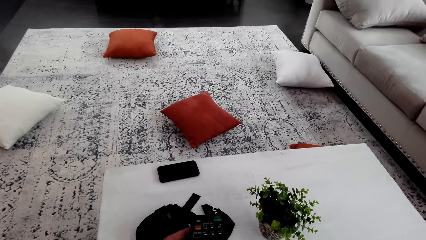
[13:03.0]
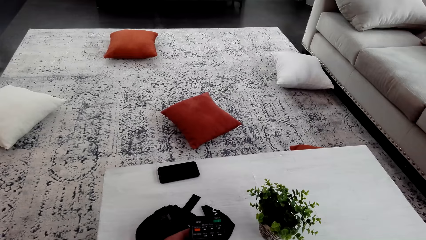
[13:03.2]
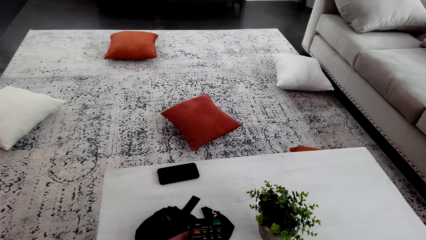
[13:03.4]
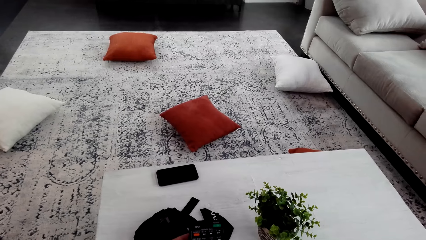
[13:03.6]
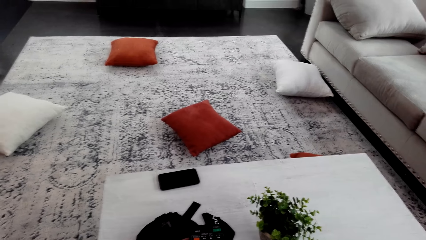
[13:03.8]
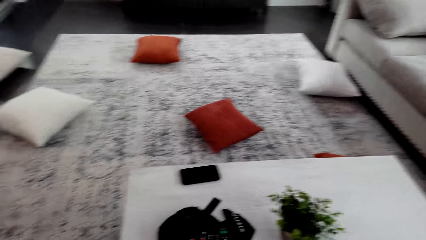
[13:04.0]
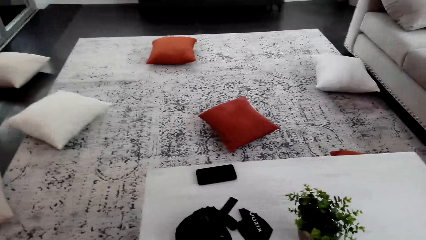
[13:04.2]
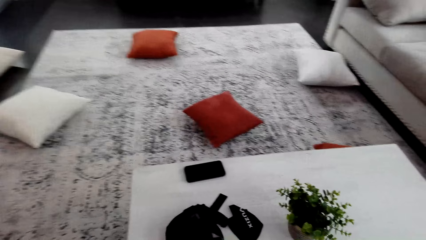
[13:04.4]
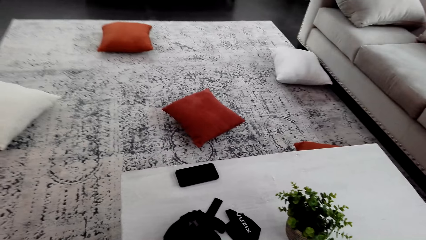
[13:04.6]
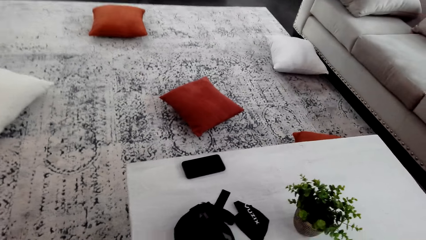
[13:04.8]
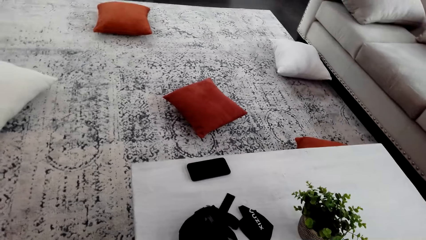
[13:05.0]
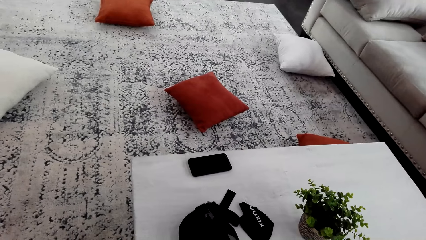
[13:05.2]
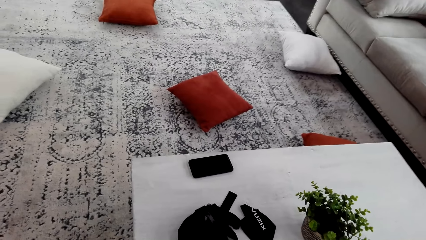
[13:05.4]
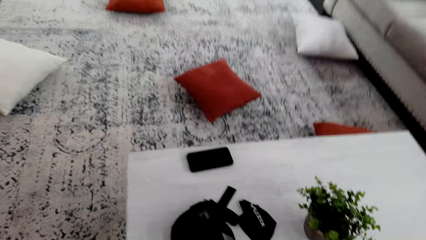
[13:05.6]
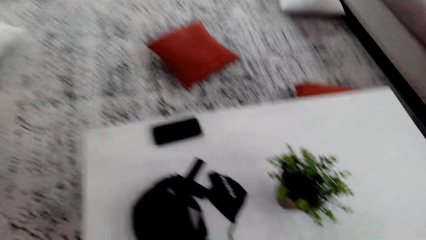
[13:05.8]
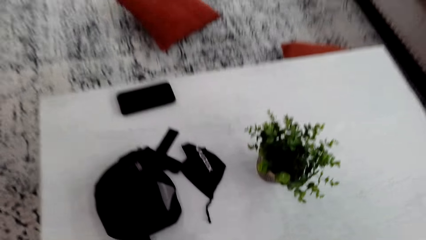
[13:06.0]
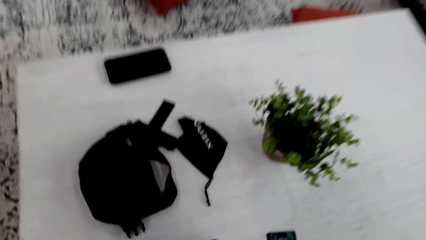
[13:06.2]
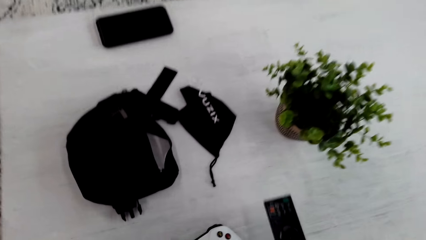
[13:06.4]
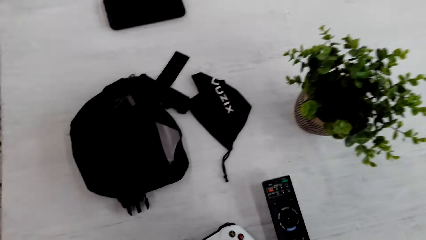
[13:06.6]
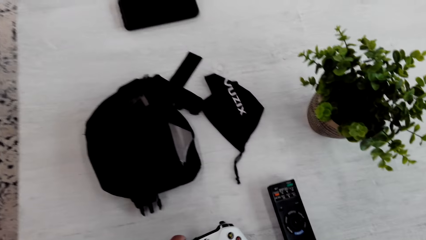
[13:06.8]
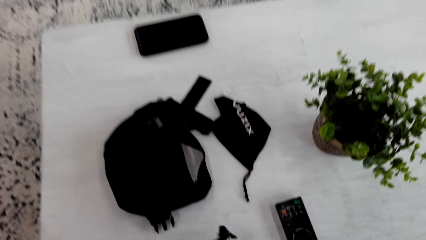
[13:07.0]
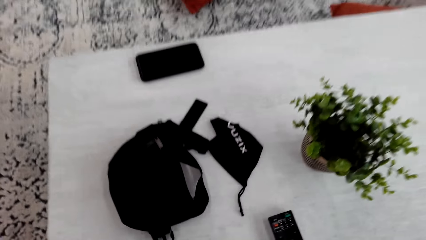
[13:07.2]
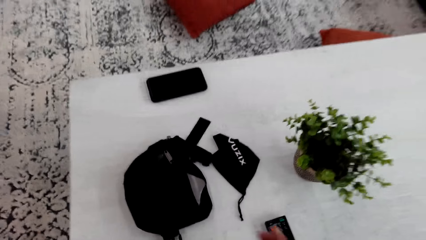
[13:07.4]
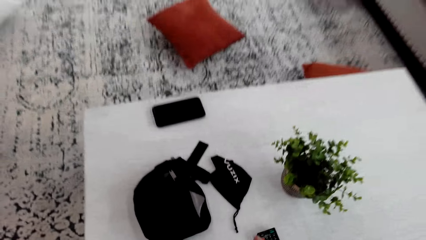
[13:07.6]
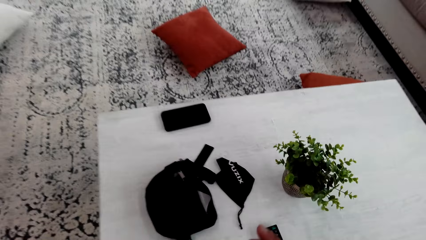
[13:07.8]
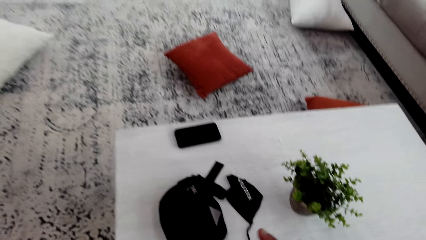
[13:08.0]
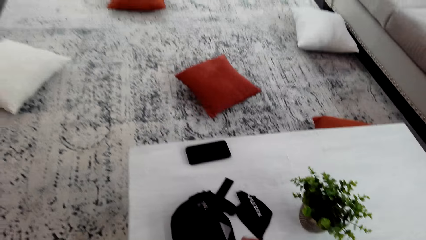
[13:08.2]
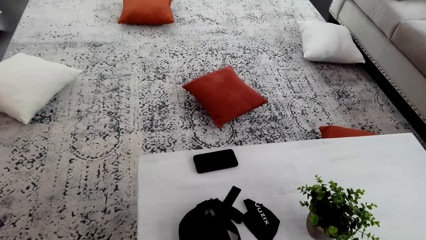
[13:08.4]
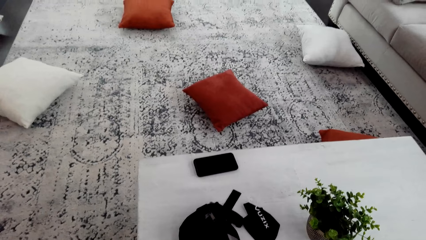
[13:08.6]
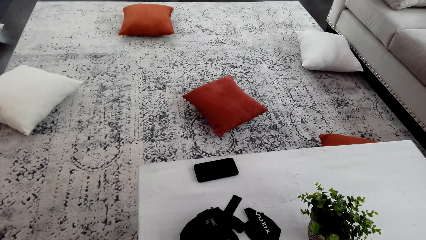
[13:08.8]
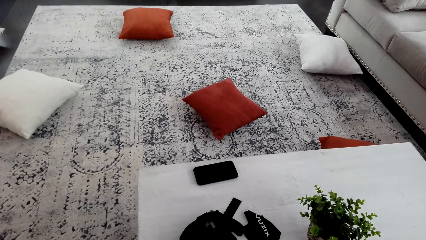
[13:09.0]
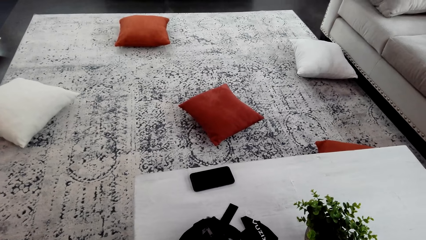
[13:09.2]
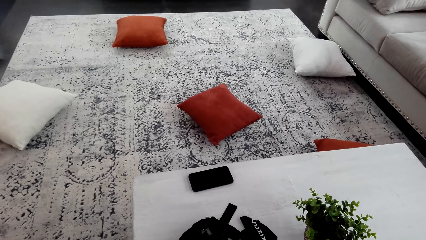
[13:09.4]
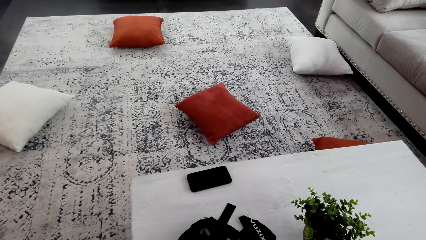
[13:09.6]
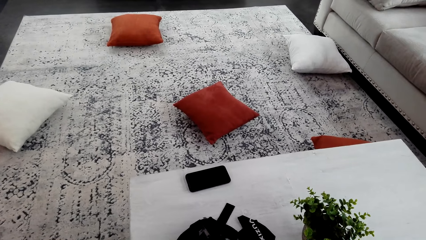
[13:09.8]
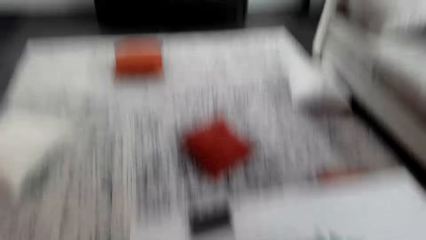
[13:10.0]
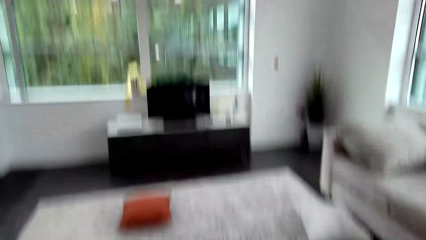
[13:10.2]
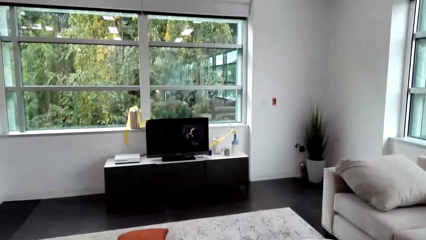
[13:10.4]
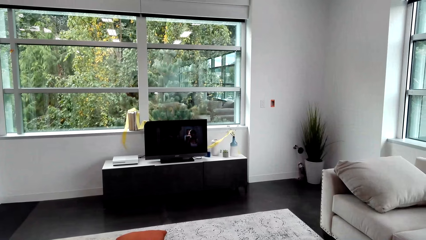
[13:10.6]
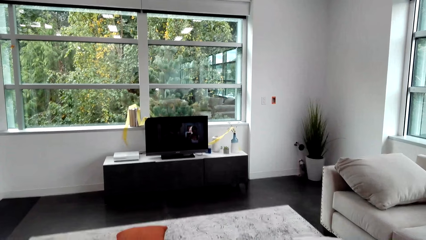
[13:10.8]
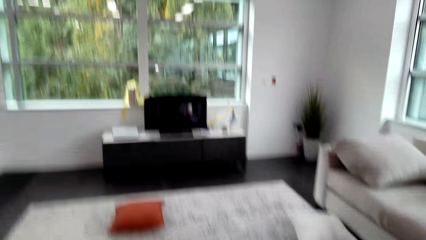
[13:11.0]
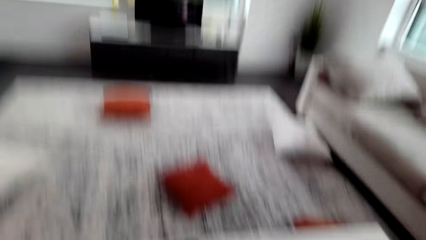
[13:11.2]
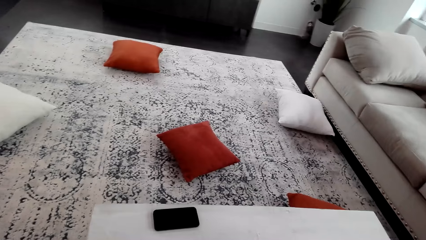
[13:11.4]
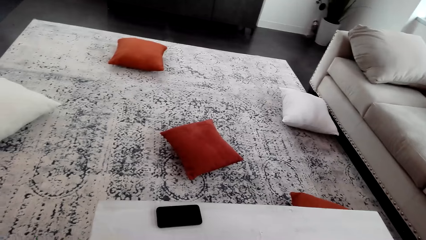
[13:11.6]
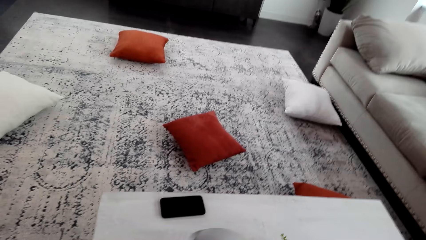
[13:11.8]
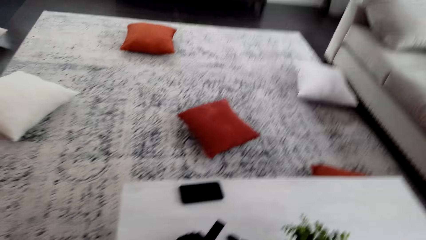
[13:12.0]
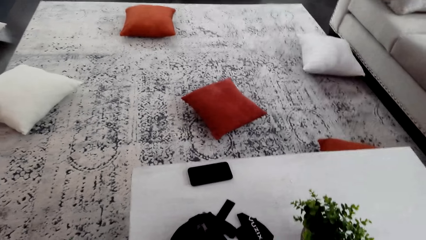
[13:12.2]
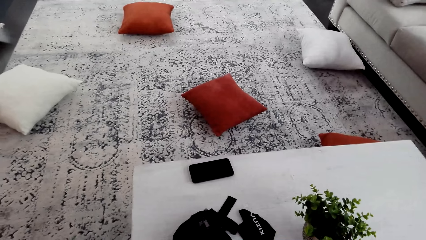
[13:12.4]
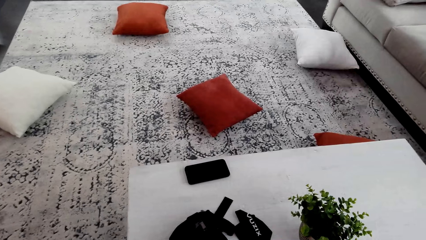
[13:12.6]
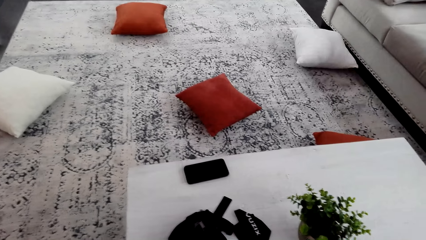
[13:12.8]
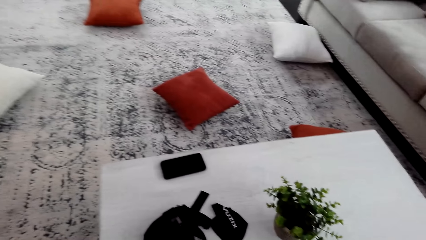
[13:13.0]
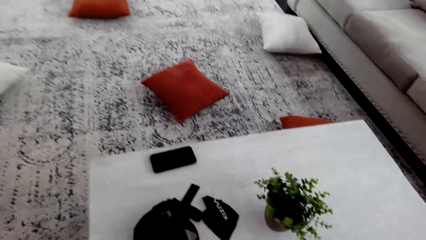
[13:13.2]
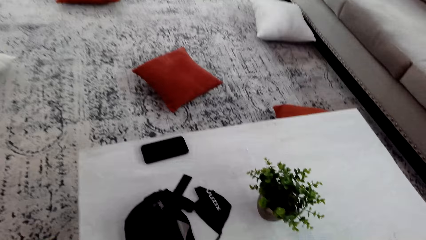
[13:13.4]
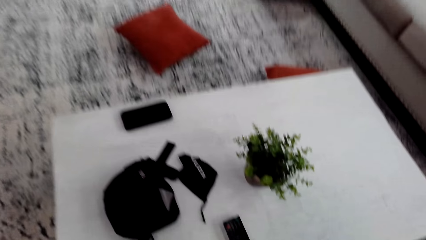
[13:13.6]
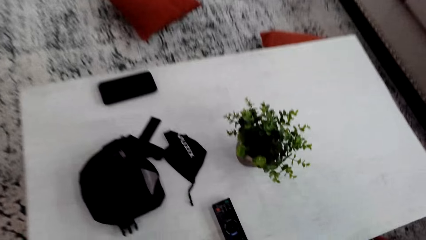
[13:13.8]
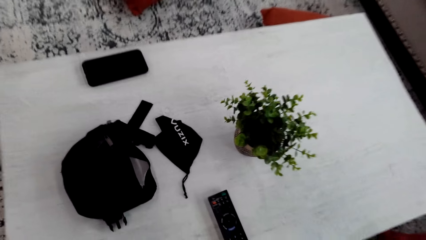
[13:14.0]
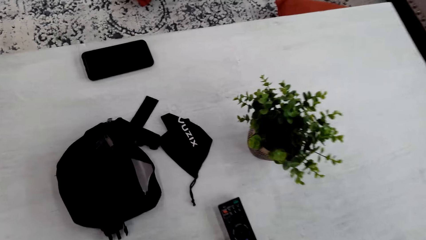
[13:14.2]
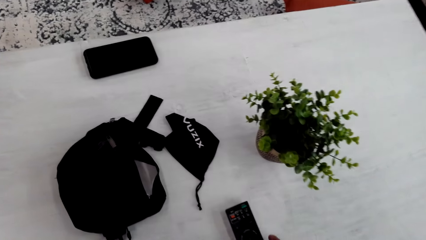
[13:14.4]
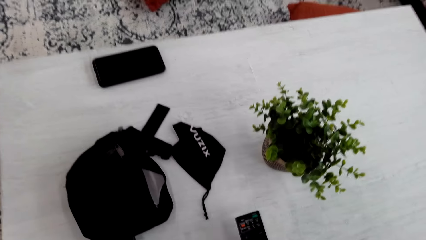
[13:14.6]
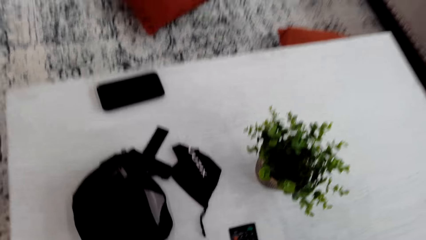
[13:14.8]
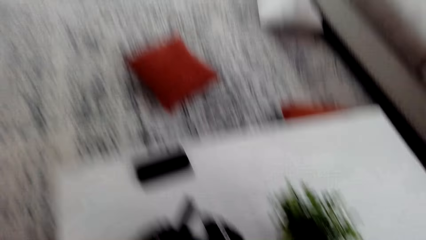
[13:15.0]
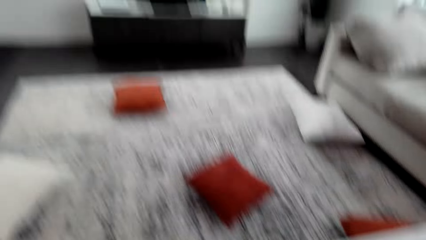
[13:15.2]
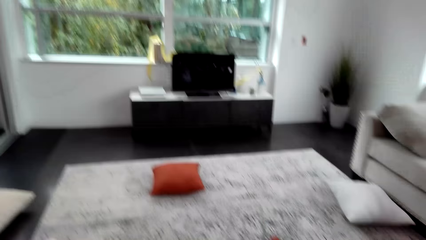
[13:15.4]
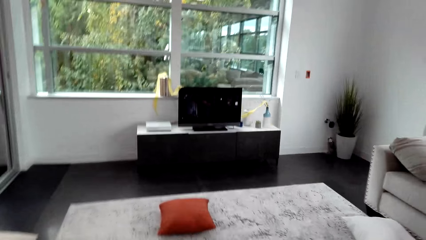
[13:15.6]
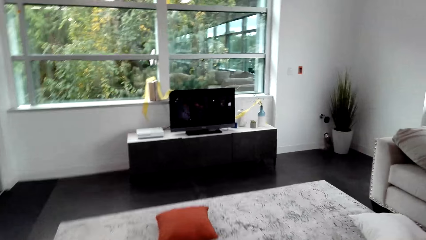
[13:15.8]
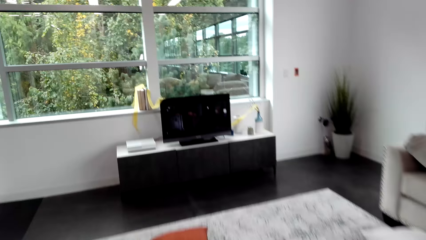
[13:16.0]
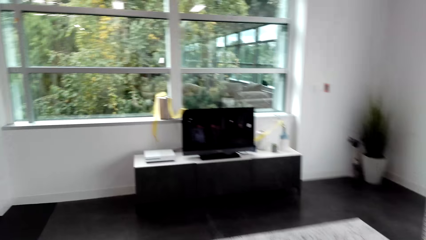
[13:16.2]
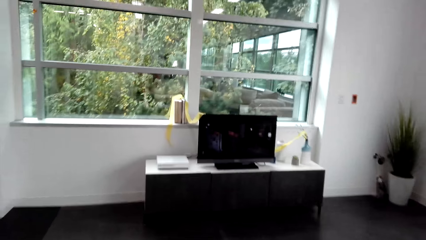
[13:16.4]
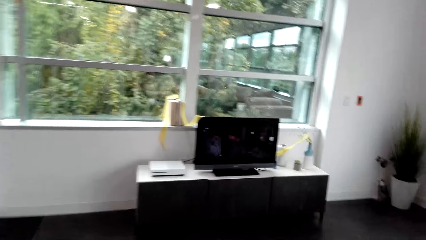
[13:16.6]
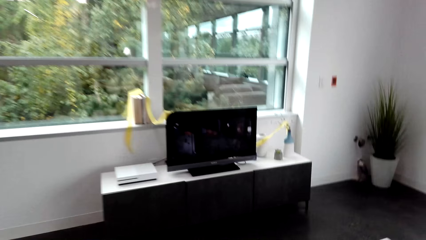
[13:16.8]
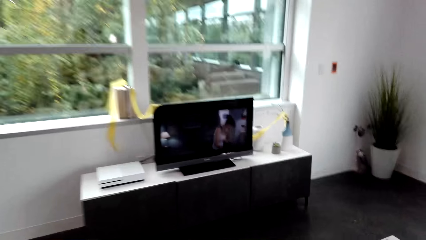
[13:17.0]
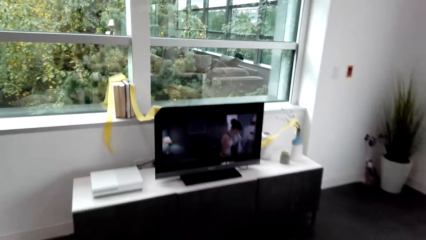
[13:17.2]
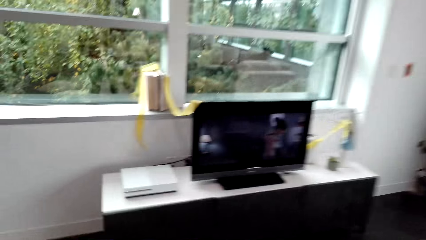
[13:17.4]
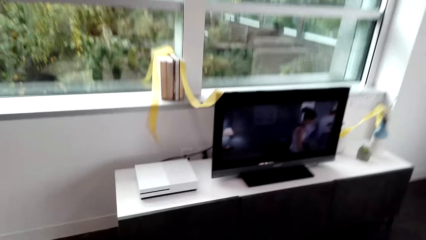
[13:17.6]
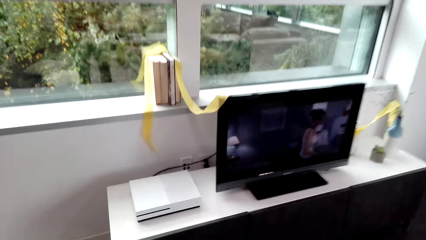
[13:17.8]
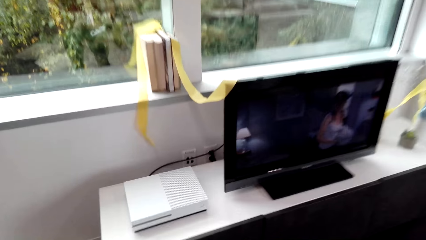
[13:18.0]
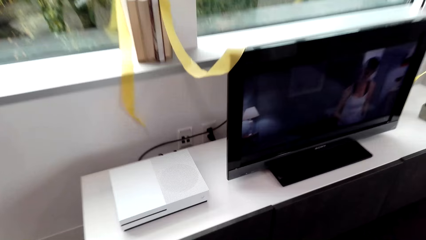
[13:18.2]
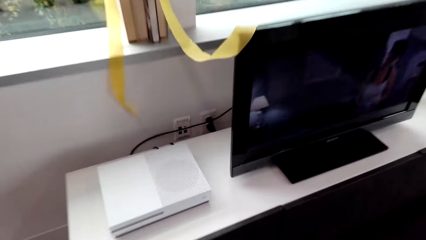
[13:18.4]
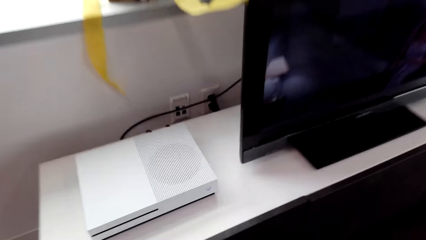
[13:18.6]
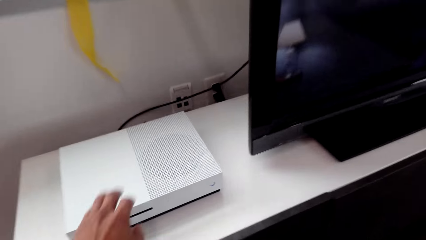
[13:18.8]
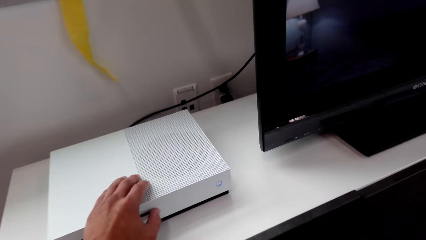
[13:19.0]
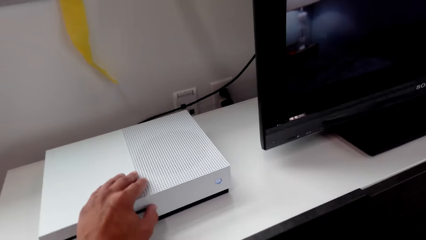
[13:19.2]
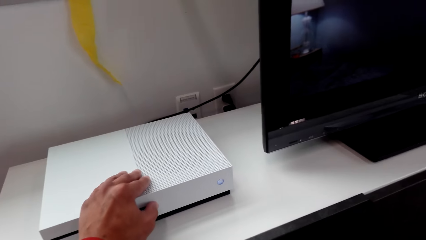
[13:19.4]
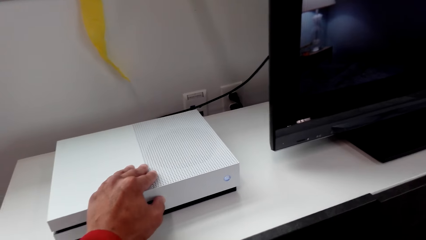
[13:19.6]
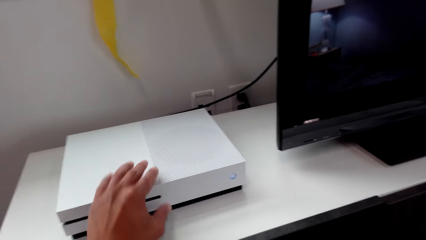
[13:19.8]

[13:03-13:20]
The camera wearer holds a remote control. They place the remote control on the table. They walk round the room. They pick up the remote. They walk.
